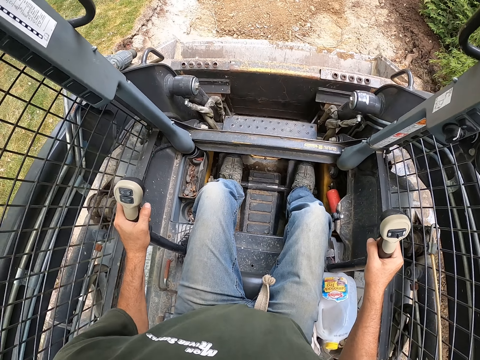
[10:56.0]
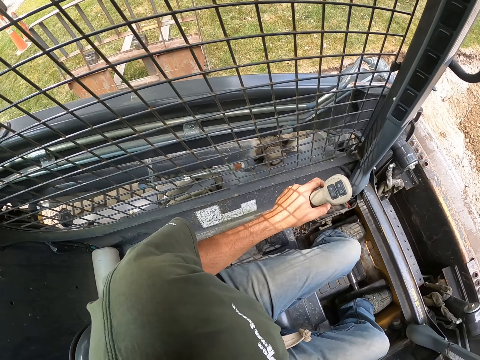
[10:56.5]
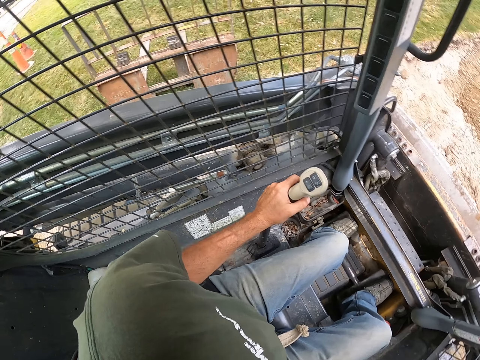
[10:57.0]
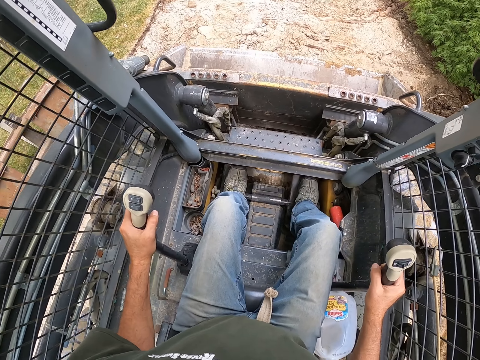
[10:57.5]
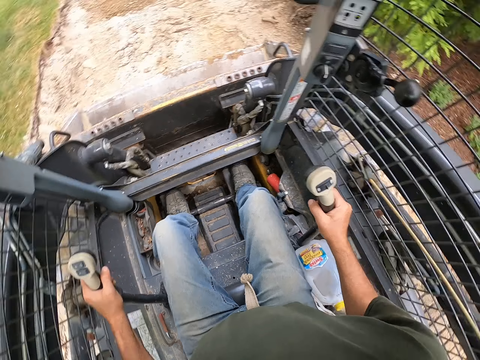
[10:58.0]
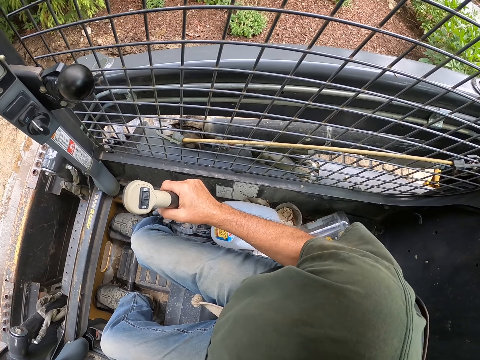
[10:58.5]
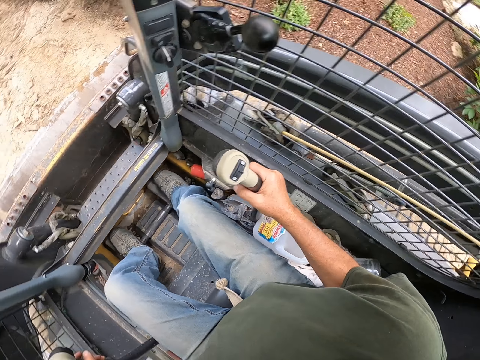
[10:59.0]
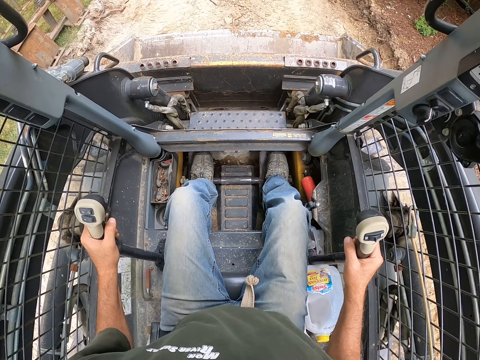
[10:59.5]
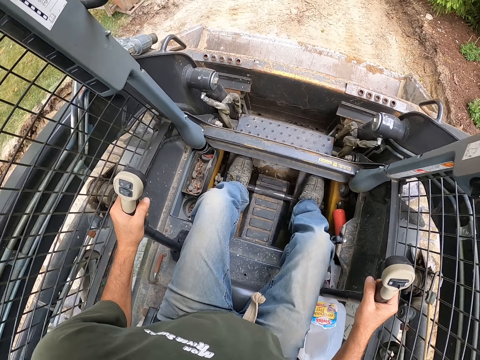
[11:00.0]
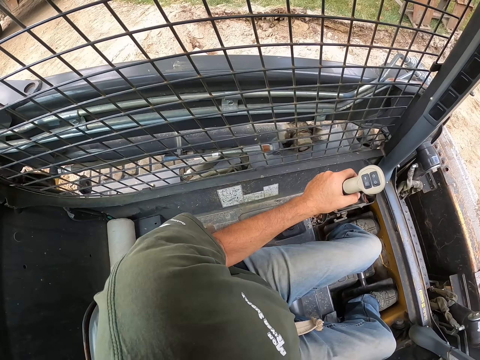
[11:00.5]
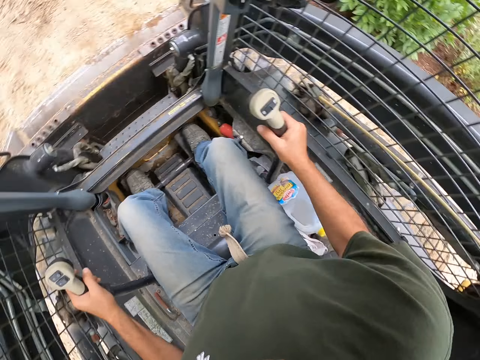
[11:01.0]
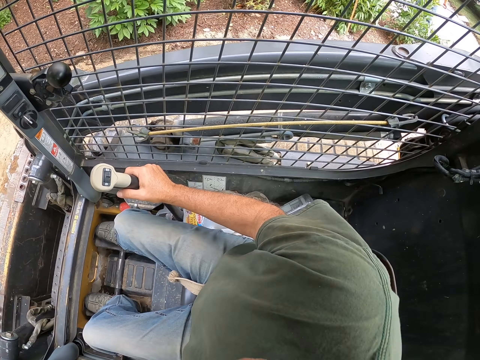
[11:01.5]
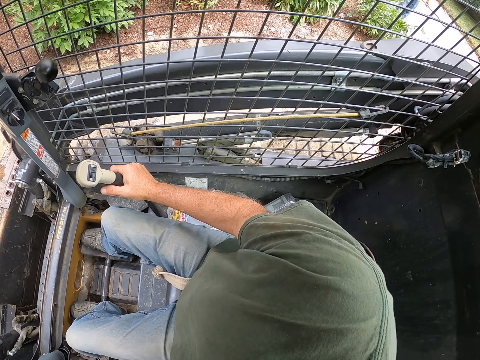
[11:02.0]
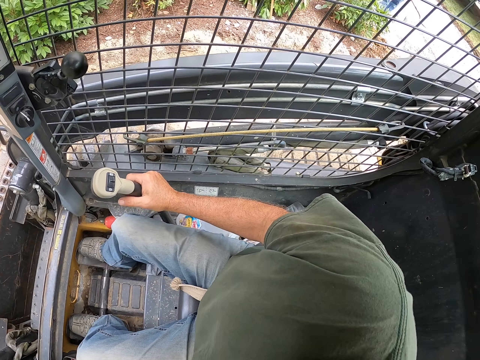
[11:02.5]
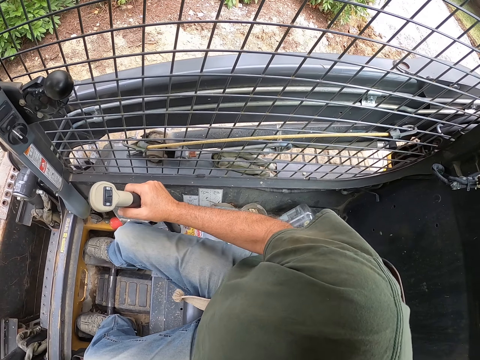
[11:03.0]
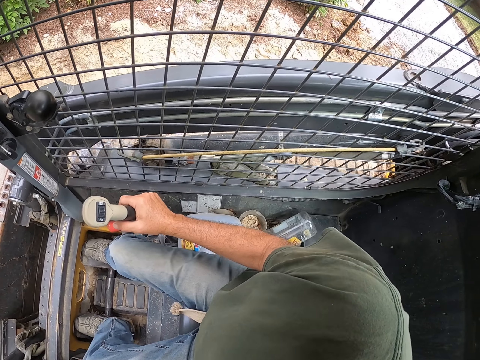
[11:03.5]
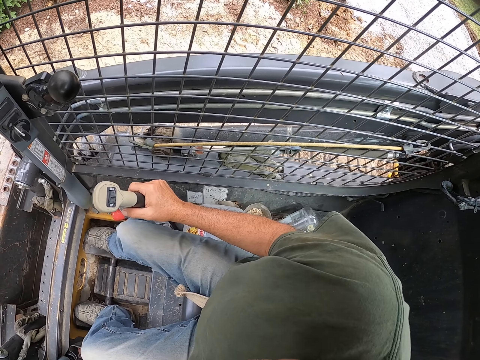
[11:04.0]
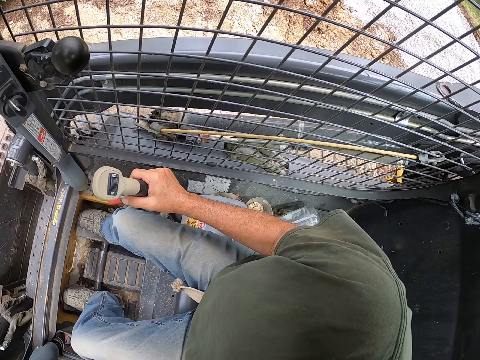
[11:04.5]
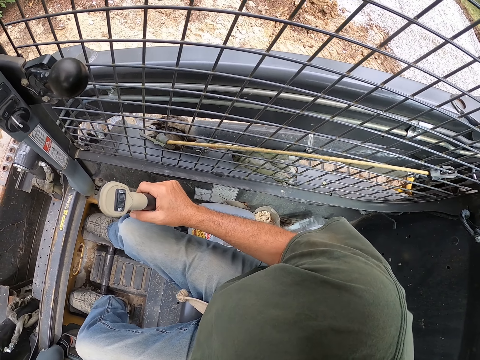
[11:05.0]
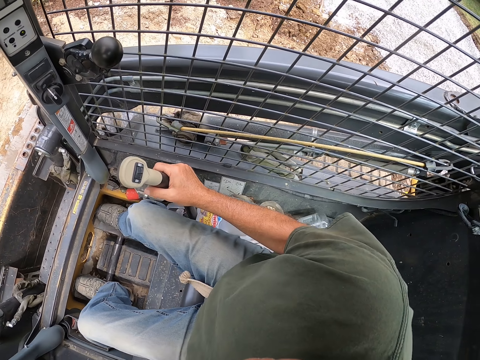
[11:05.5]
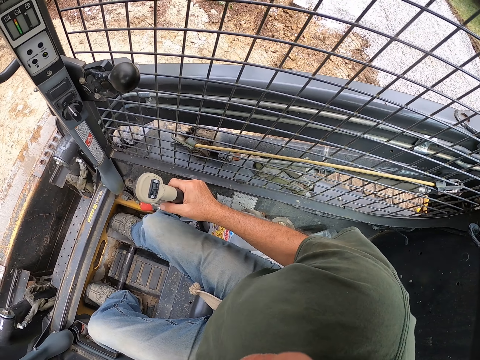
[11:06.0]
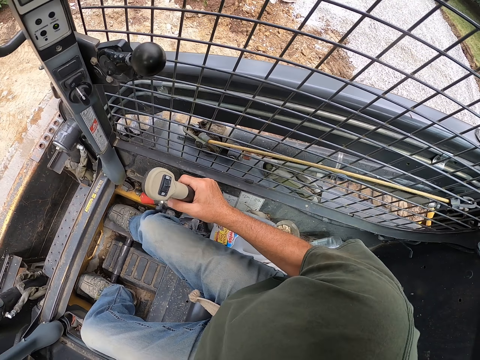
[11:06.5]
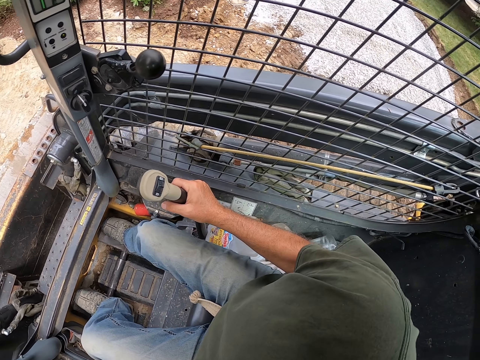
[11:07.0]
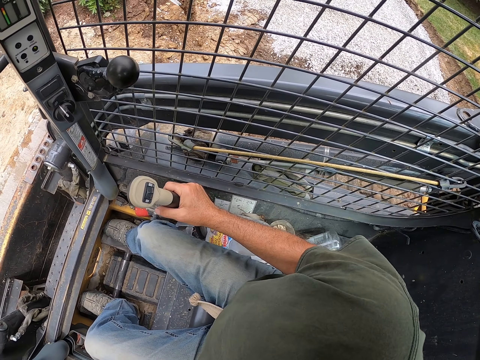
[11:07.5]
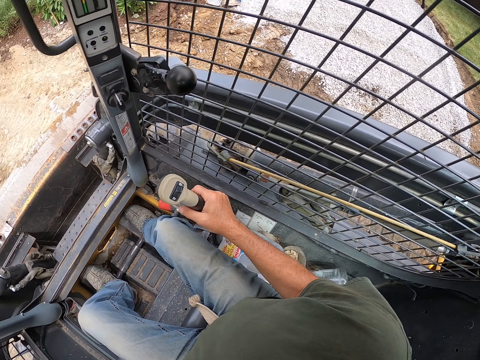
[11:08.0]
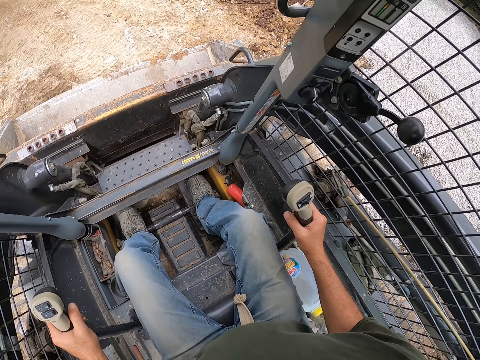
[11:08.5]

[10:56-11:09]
The camera wearer looks around the compound. They drive the truck backwards. A man moves soil with a spade.

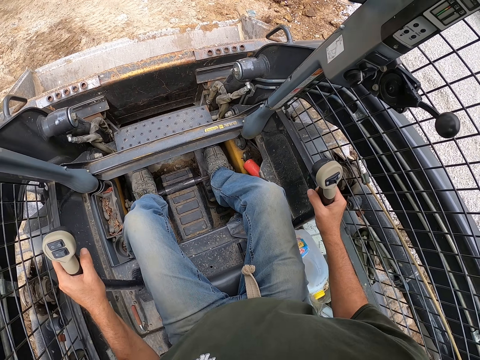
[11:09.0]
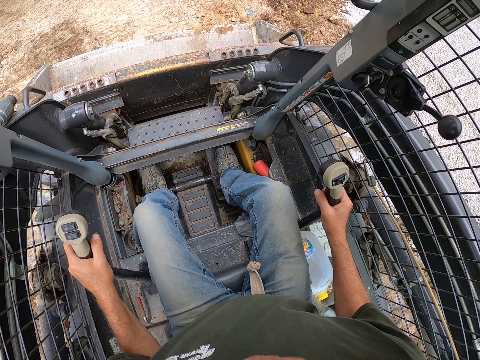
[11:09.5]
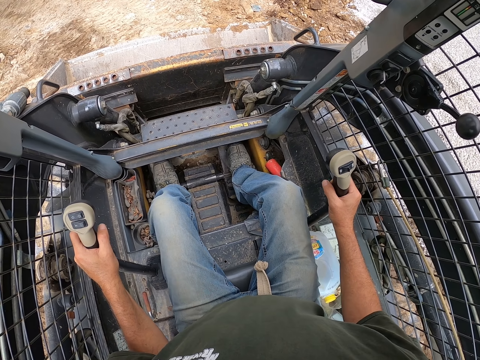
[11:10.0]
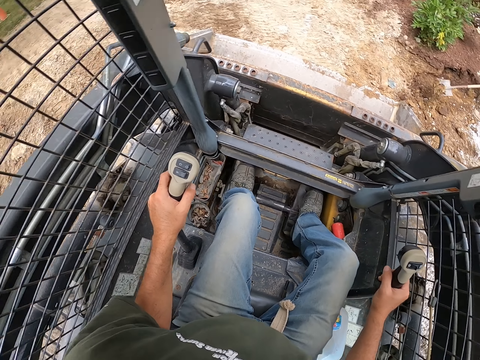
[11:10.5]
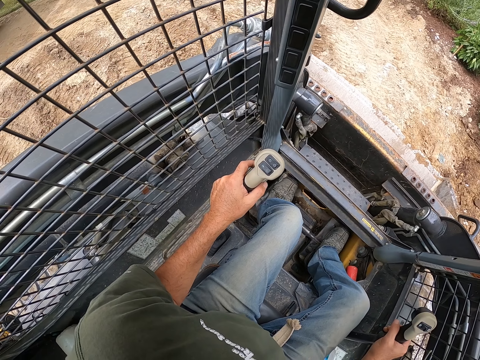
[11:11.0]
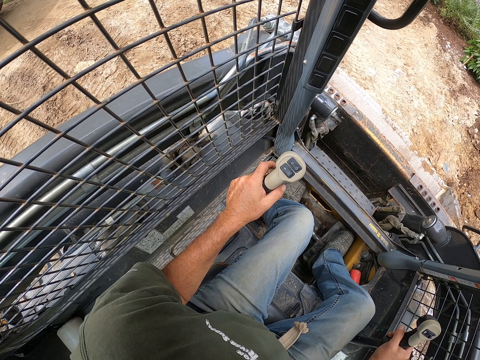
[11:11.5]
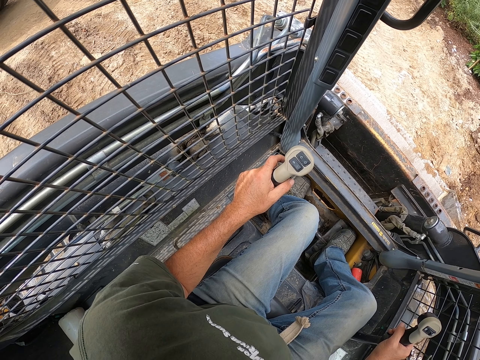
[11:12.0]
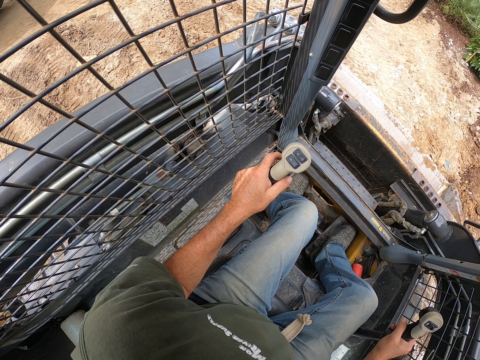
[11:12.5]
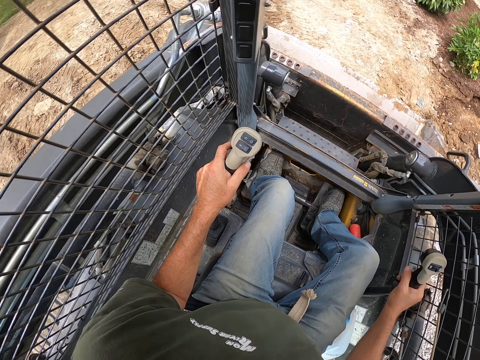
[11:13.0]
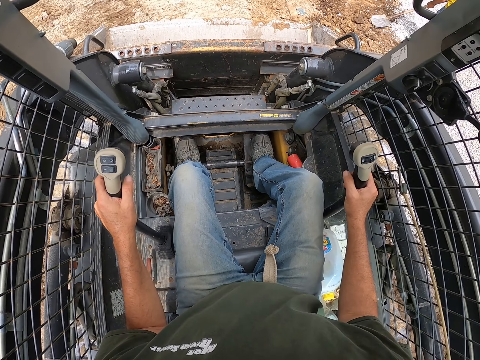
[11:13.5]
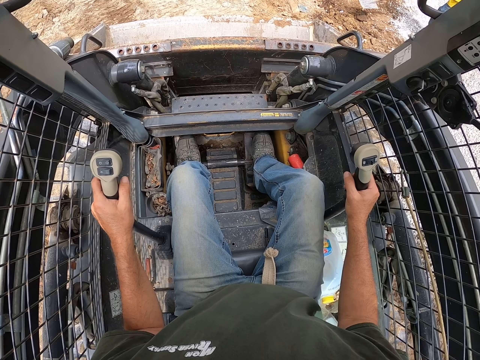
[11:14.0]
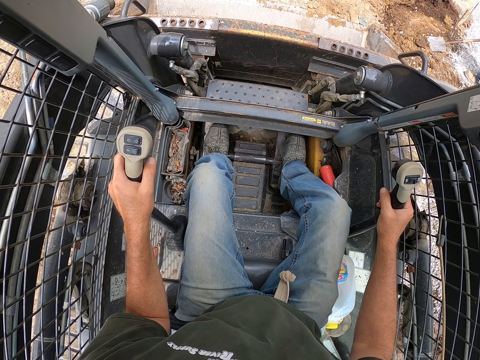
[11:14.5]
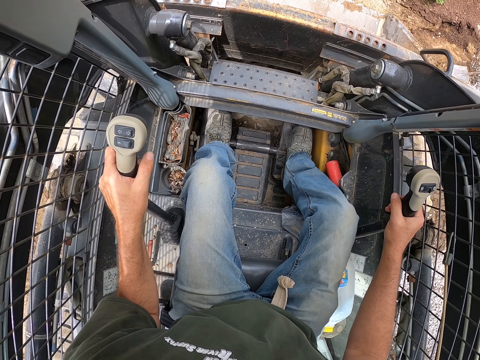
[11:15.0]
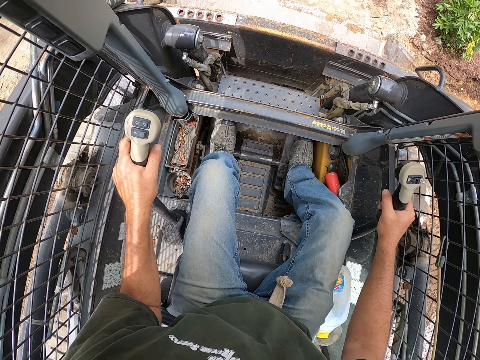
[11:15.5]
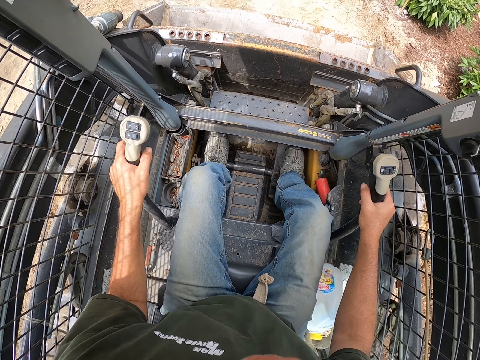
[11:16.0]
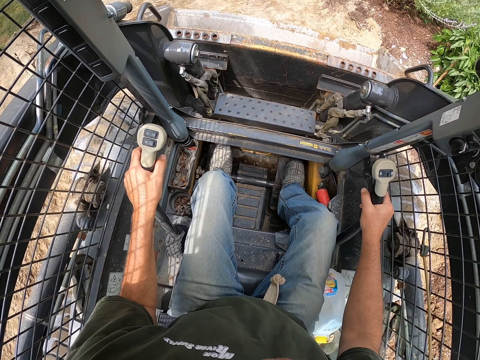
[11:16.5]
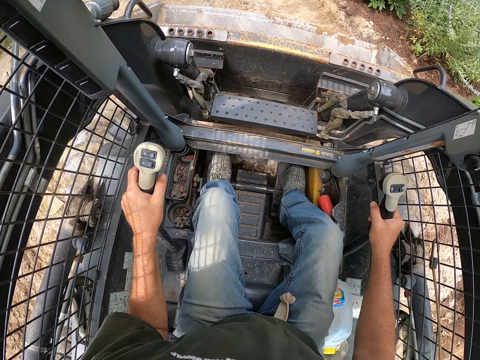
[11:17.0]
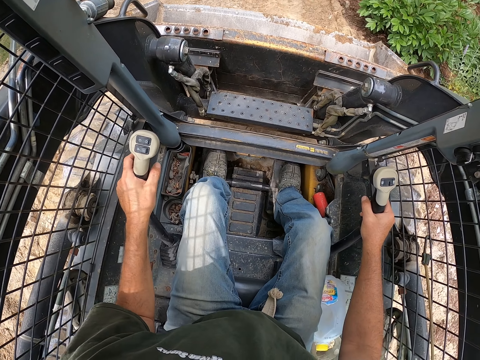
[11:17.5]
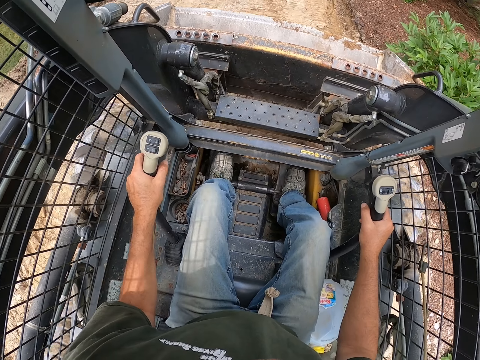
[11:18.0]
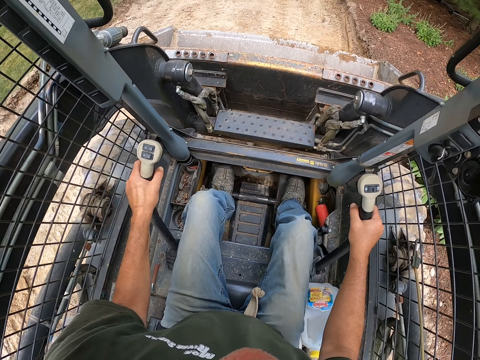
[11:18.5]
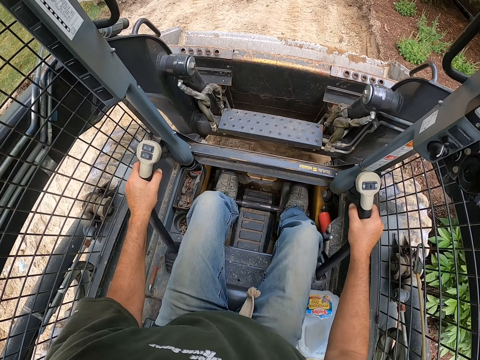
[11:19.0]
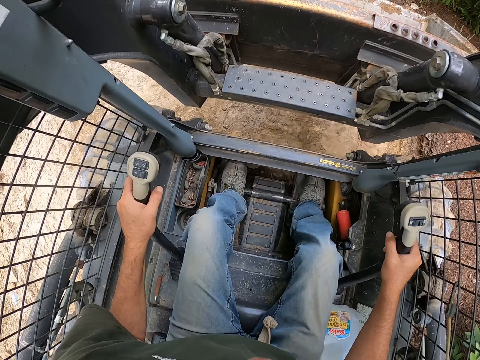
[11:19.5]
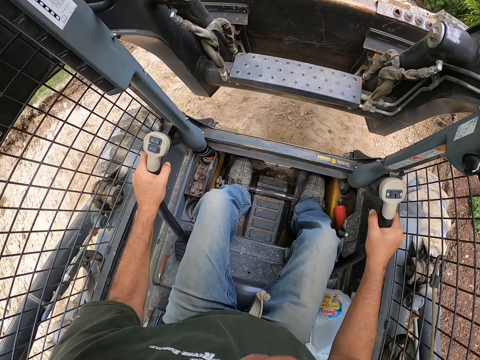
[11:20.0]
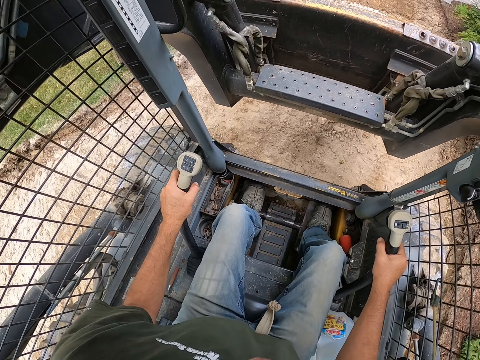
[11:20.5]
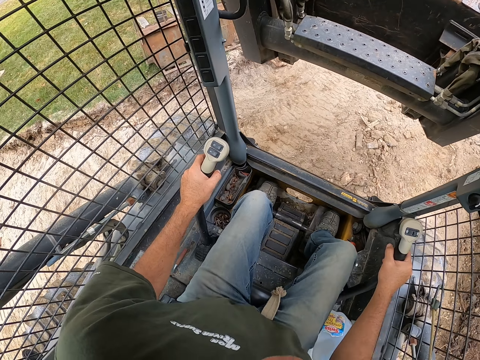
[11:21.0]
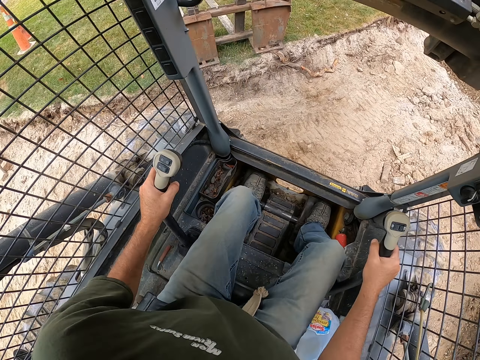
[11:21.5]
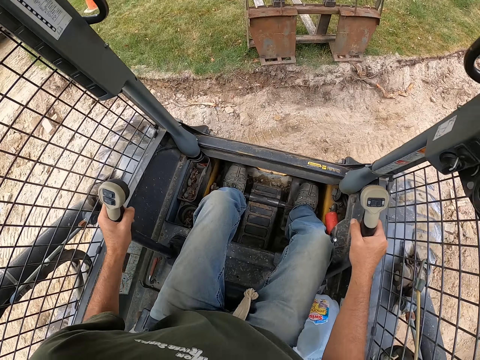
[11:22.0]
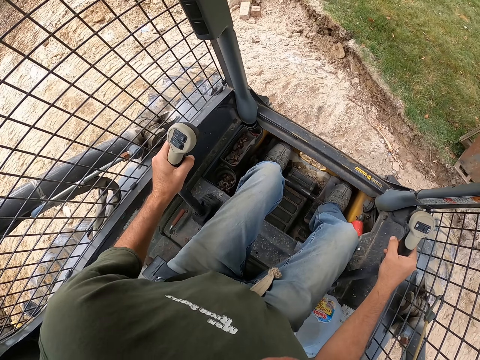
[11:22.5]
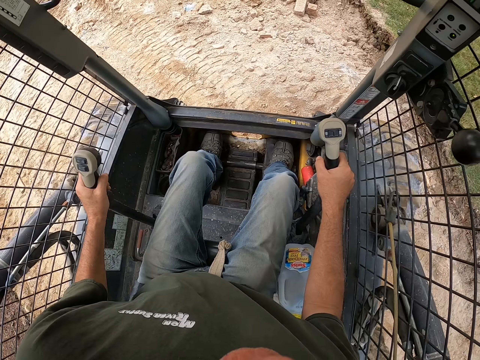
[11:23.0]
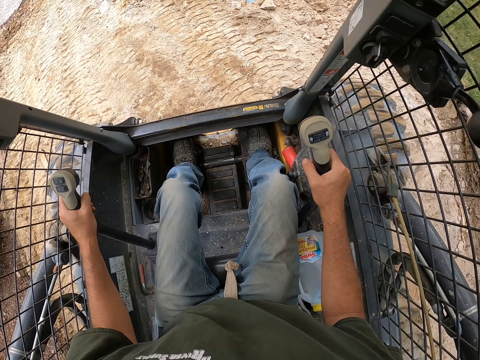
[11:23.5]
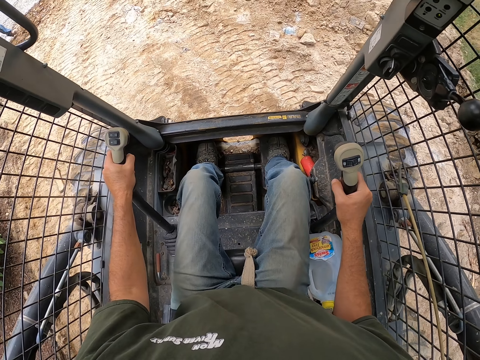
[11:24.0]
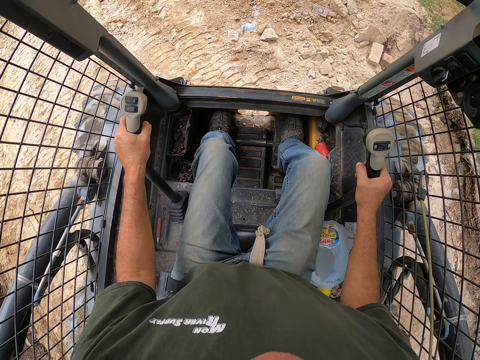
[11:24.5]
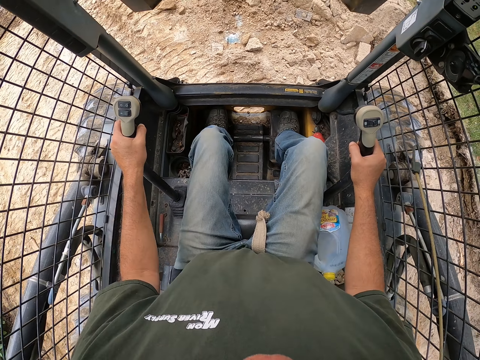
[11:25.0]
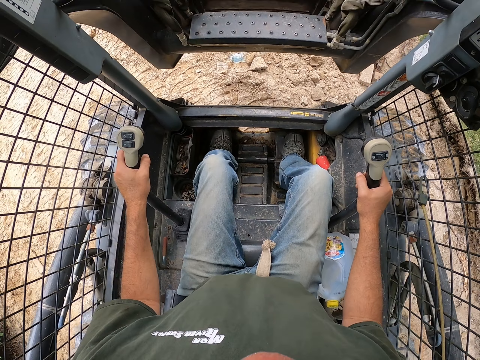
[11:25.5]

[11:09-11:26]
A man moves soil with a spade. The camera wearer looks around the compound. The man moves soil with the spade again. The camera wearer drives a skid steer or truck forward on the road. They turn the truck around.
